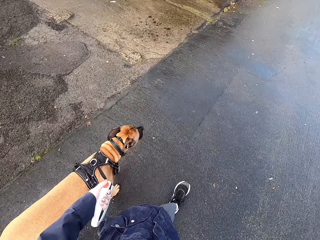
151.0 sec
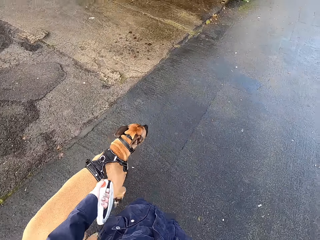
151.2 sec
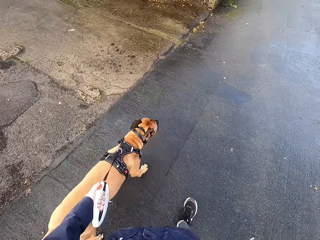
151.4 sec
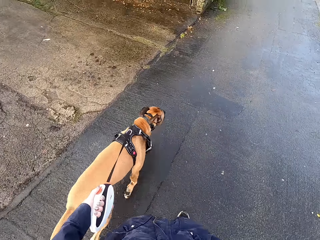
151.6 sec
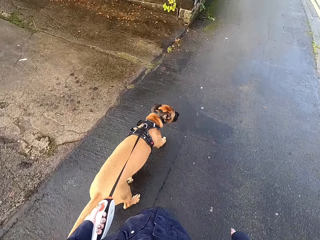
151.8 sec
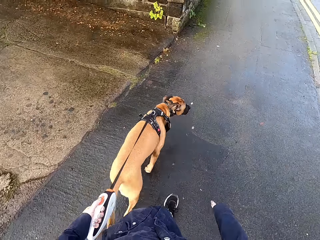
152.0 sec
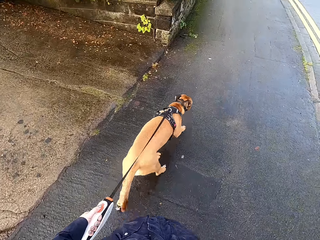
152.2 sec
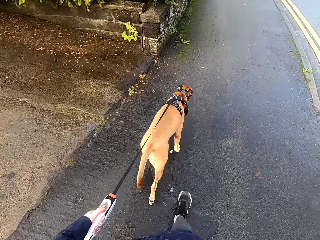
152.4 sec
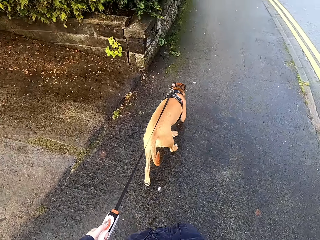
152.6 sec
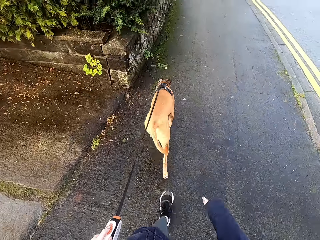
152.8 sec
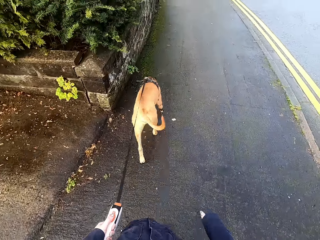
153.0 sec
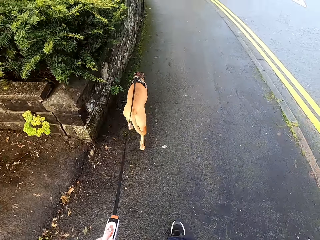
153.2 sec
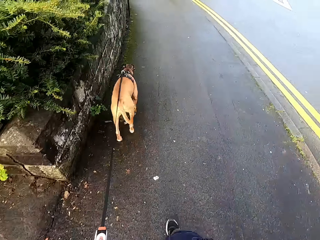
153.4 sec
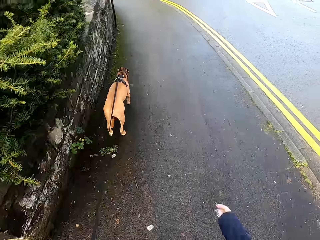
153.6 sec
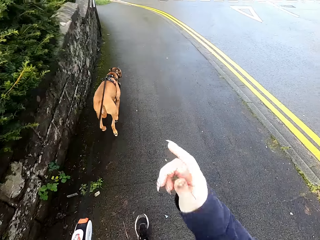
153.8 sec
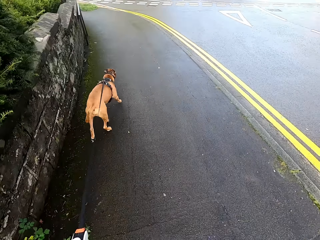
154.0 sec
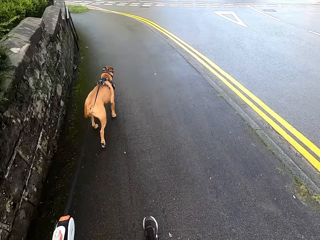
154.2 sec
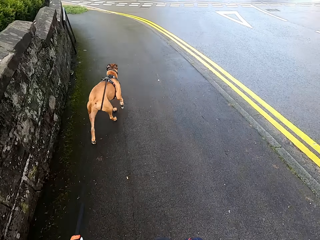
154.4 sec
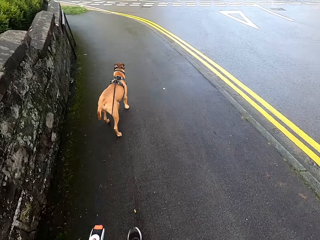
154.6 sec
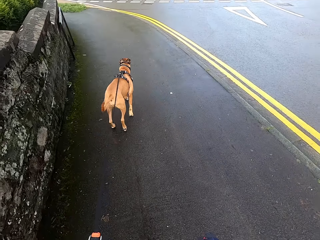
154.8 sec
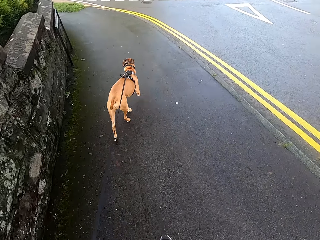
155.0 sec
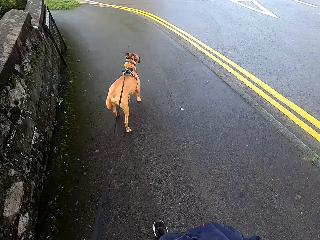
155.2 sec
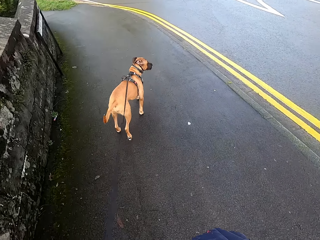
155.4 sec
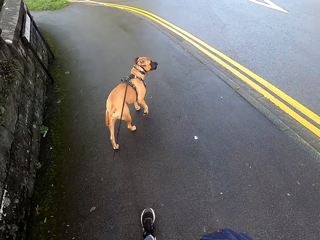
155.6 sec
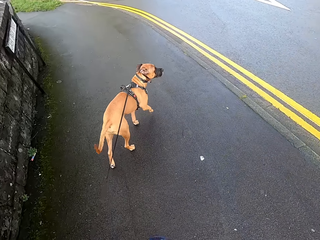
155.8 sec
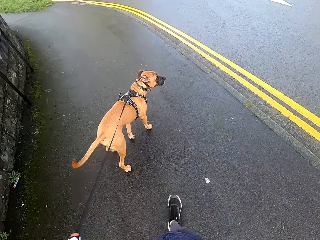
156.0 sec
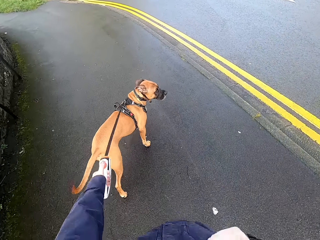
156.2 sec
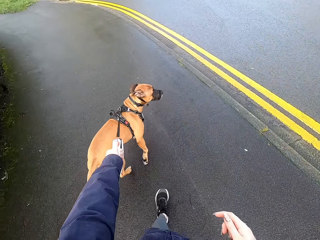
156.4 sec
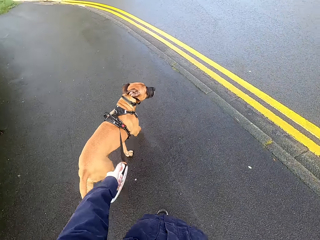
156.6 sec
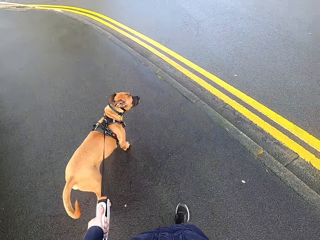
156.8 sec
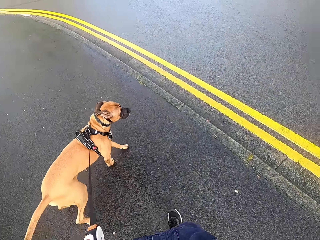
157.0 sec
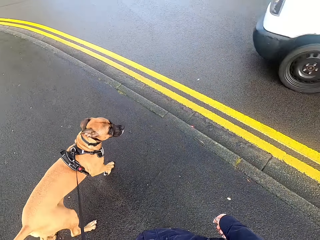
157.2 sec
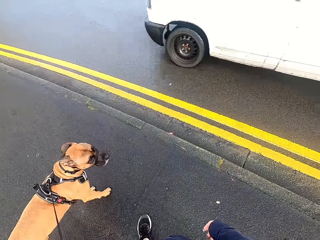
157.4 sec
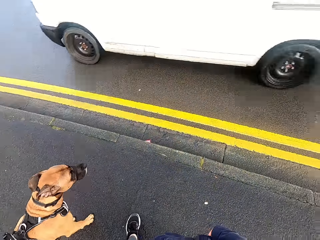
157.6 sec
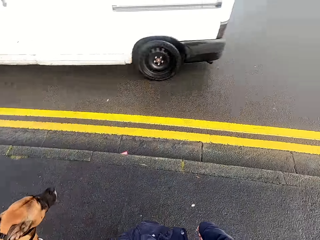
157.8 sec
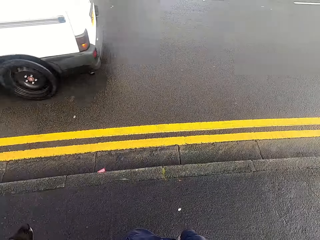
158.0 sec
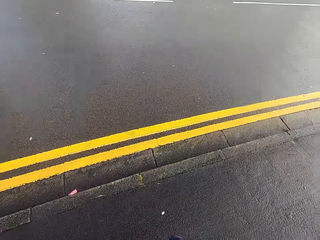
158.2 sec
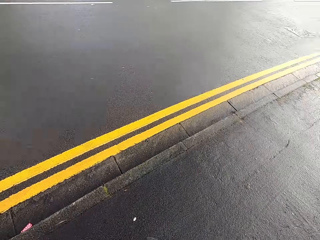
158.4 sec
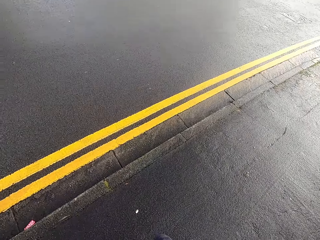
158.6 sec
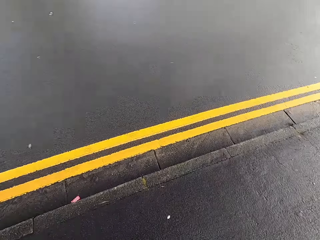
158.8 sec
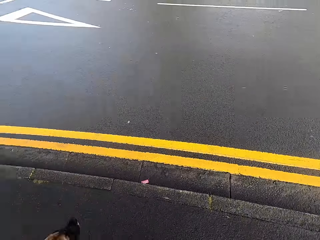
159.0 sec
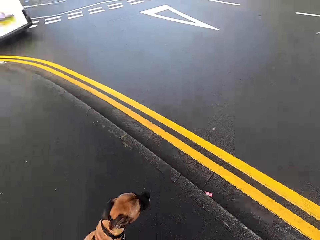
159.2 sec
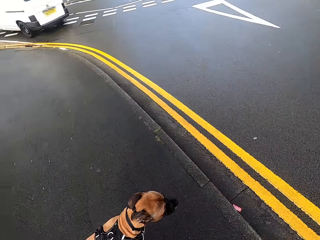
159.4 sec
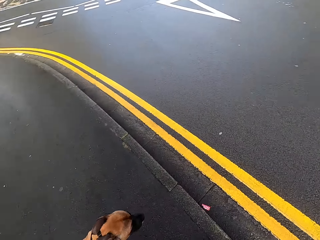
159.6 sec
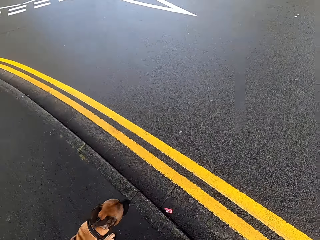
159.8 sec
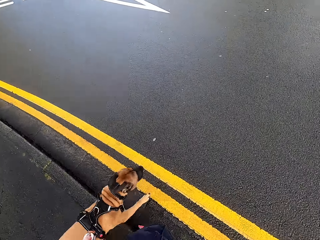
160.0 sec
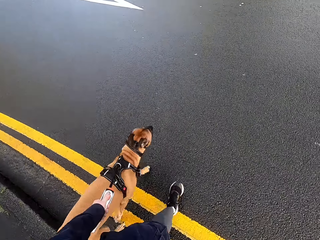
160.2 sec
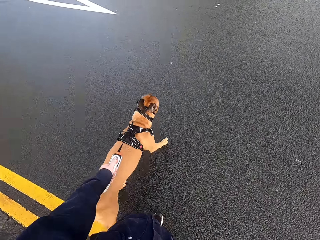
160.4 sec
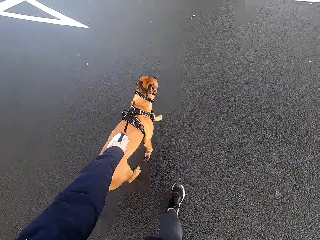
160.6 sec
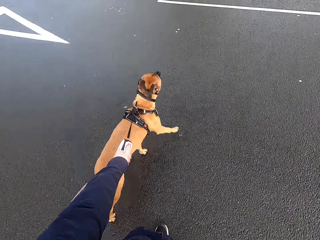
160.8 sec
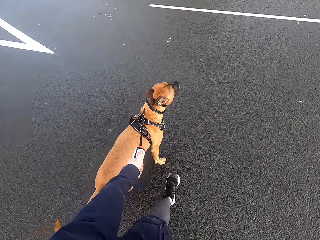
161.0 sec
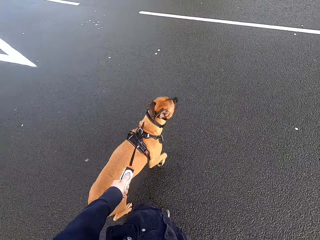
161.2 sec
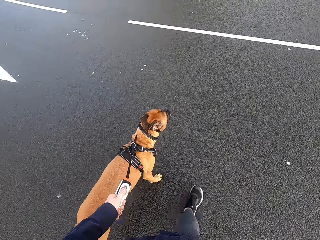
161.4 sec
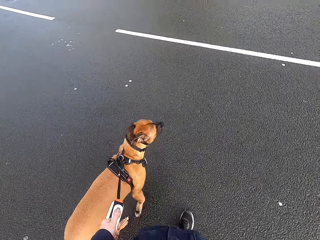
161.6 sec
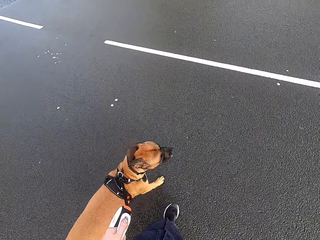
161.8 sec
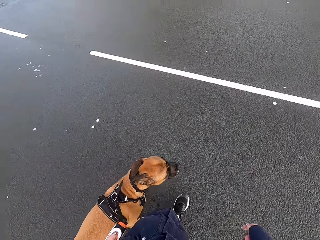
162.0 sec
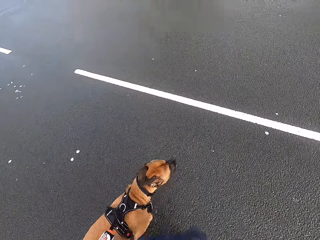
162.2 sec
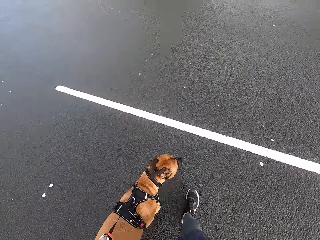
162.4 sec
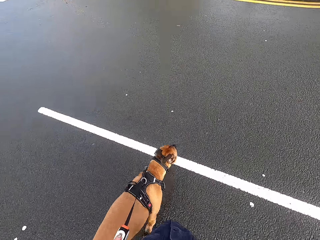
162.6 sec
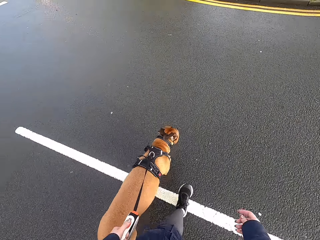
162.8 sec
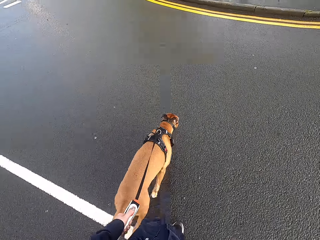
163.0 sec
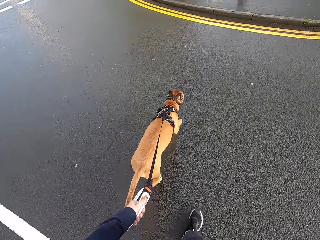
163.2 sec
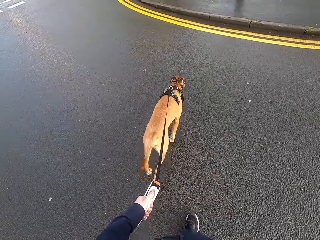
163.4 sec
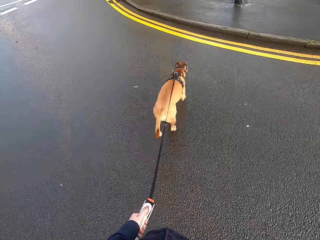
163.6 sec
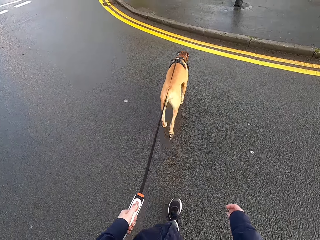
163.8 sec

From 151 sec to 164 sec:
The camera wearer walks the dog. A white bus drives past the camera wearer. The camera wearer crosses the road and walks the dog.

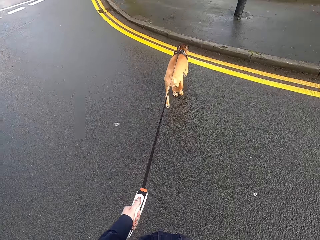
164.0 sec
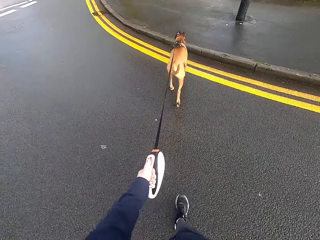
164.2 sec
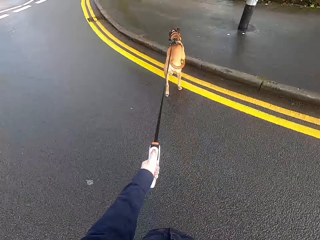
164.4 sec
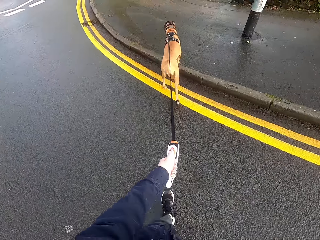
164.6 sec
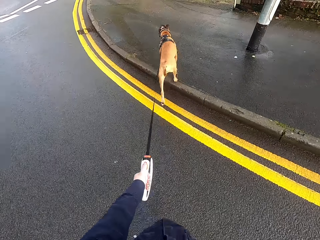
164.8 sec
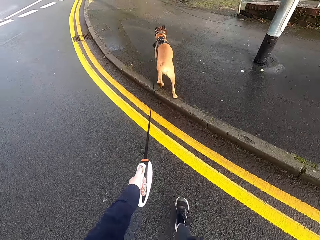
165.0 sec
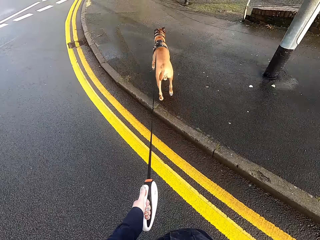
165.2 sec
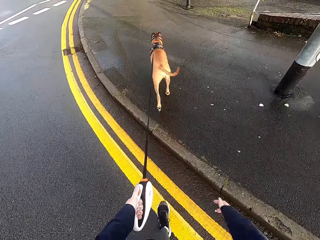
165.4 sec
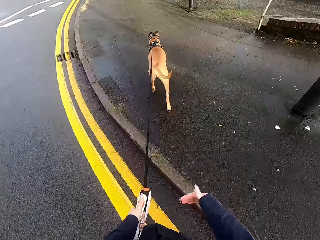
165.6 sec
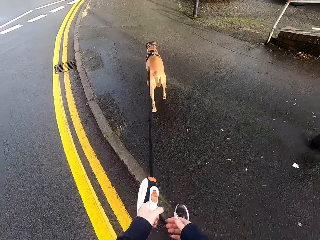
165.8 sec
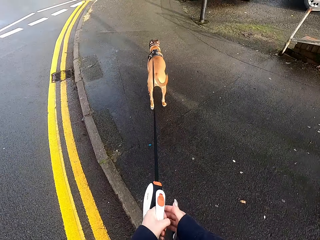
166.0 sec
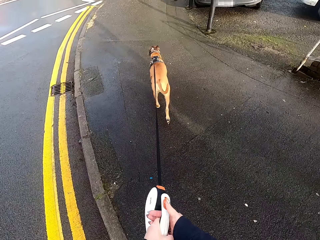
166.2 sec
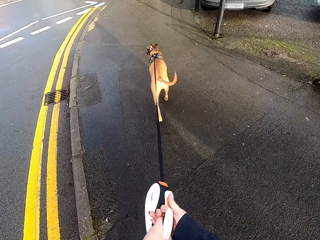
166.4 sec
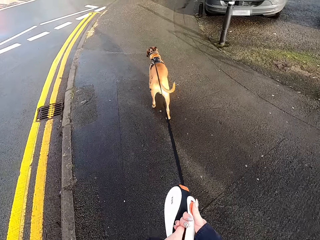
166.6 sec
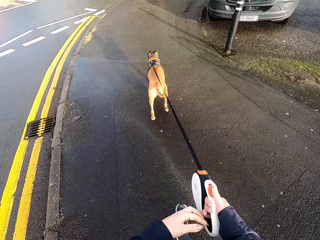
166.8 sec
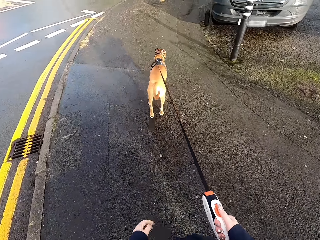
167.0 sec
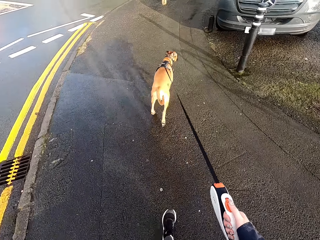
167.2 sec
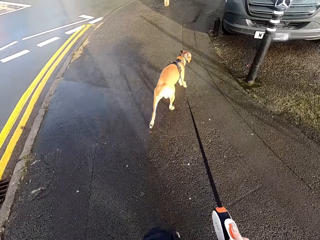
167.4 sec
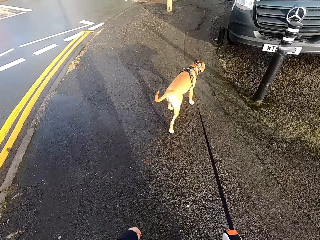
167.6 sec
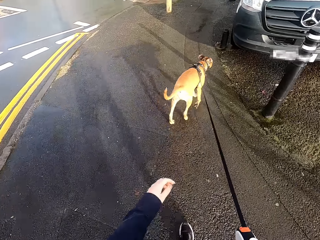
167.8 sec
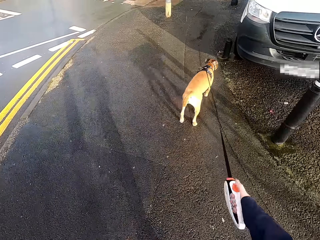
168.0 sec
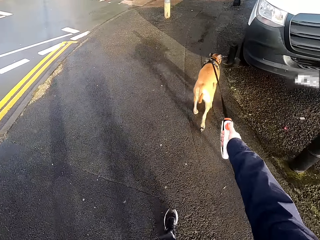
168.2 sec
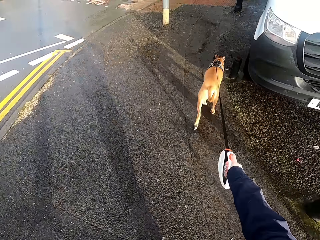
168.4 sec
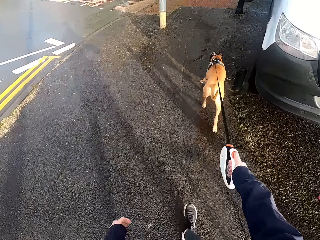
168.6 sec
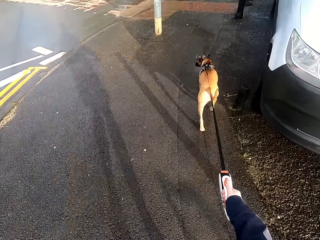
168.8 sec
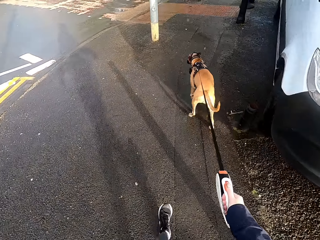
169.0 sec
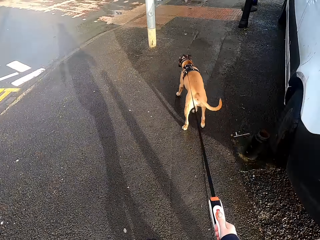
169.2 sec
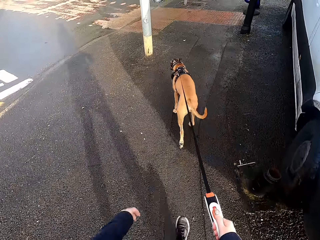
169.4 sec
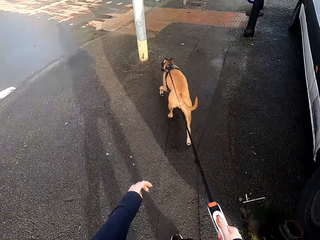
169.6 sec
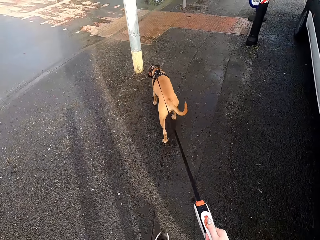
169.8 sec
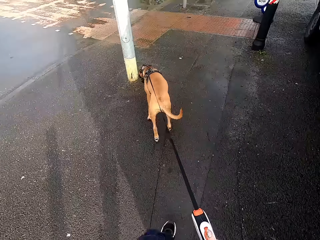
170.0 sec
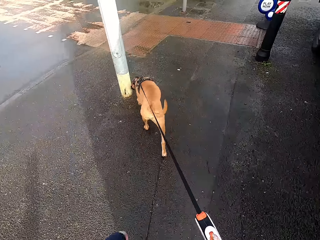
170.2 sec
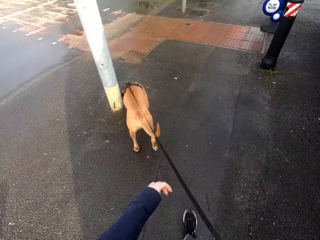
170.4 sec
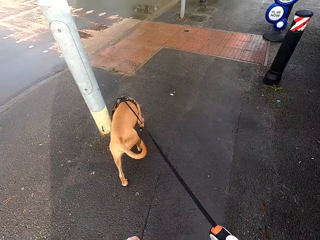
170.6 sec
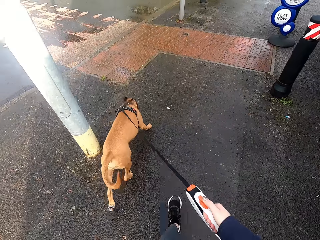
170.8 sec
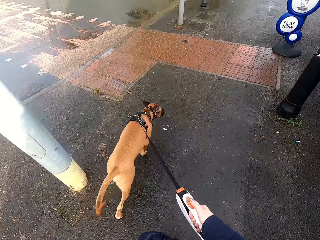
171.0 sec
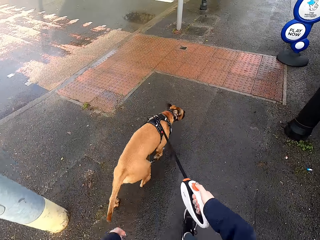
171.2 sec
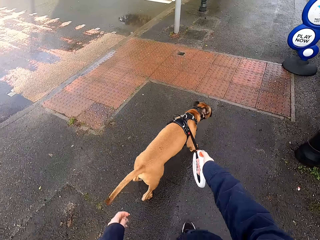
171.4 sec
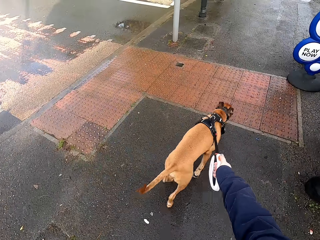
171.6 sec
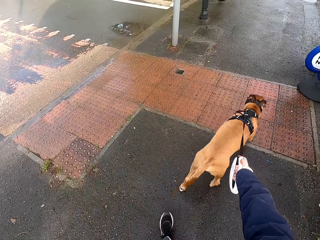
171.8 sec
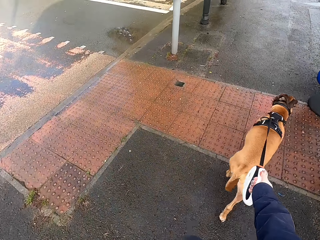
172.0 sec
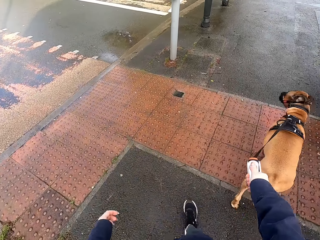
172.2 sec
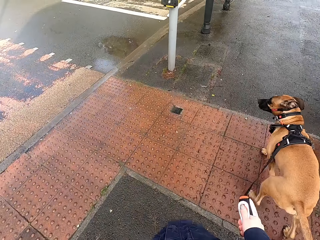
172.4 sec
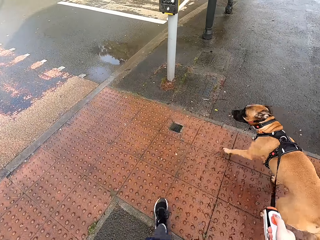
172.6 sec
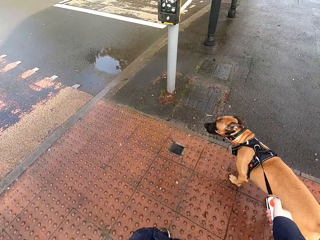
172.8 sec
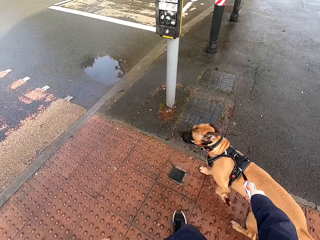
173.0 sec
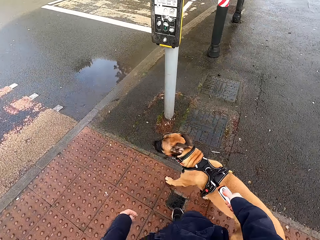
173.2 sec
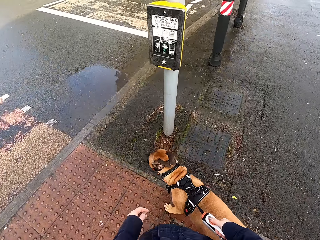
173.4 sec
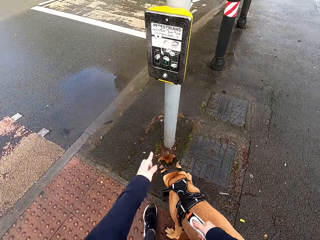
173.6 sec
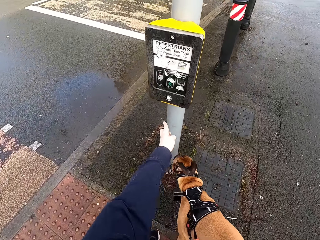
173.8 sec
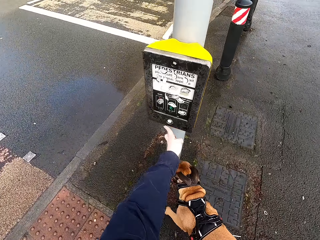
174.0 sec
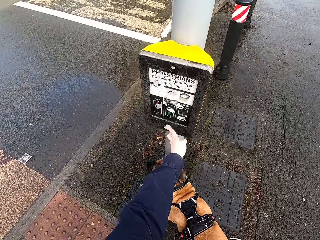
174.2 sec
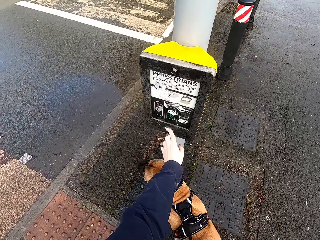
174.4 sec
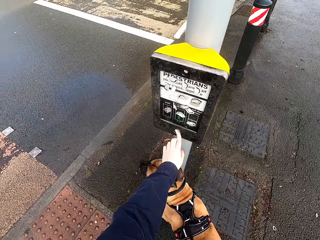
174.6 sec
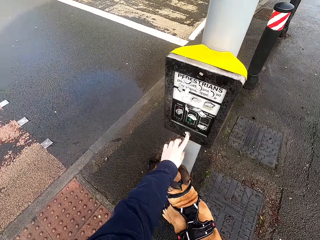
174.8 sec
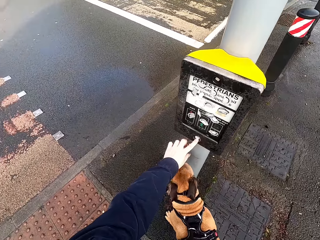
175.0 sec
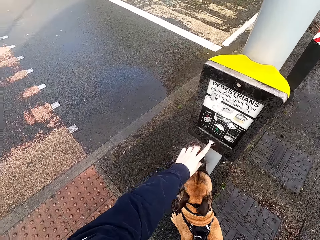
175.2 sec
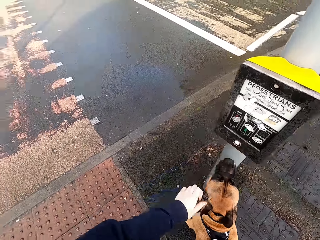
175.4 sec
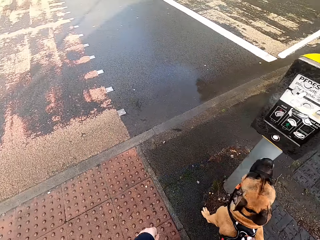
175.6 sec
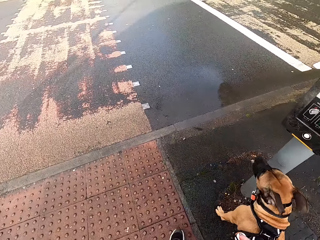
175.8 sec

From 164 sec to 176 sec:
The camera wearer passes the dog leash from her left hand to her right hand. She presses a pedestrian crossing button with her left hand.
